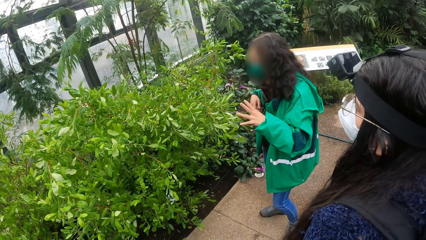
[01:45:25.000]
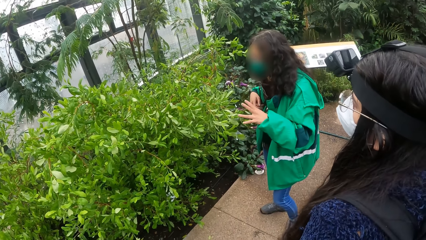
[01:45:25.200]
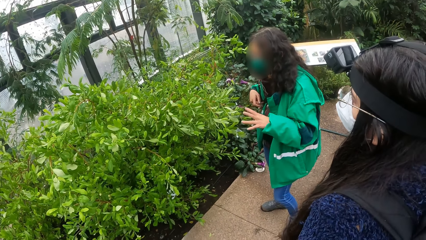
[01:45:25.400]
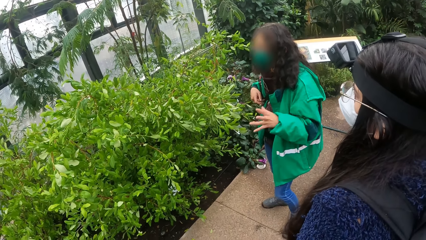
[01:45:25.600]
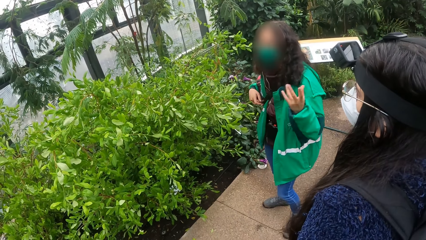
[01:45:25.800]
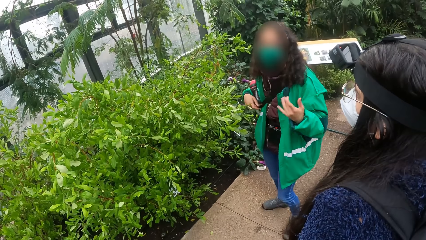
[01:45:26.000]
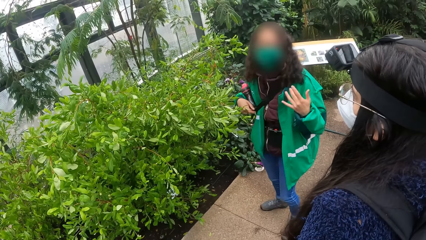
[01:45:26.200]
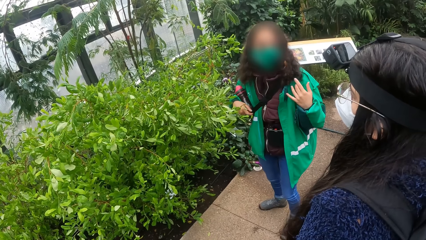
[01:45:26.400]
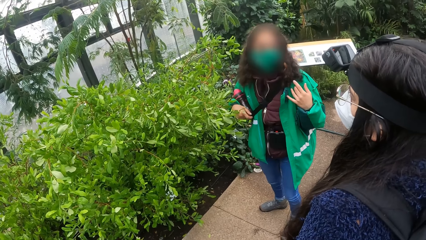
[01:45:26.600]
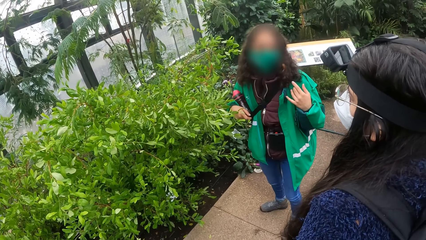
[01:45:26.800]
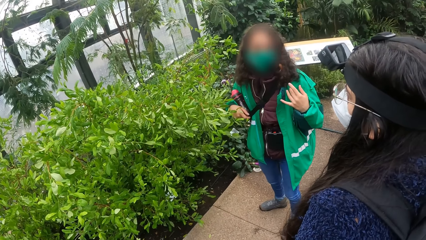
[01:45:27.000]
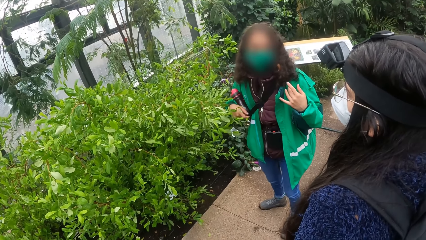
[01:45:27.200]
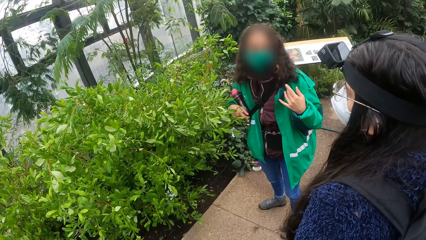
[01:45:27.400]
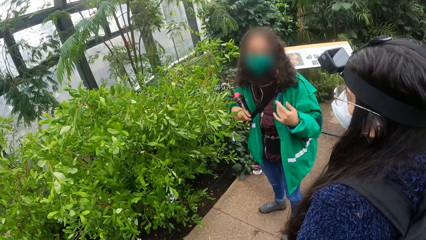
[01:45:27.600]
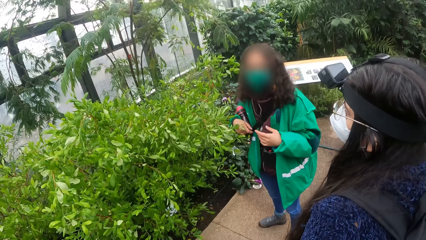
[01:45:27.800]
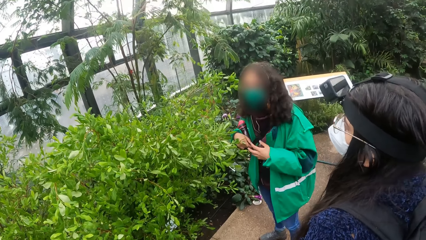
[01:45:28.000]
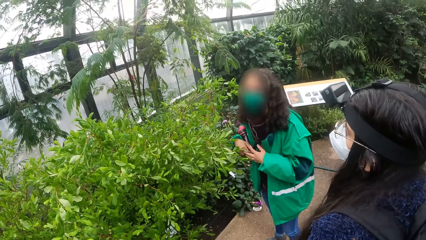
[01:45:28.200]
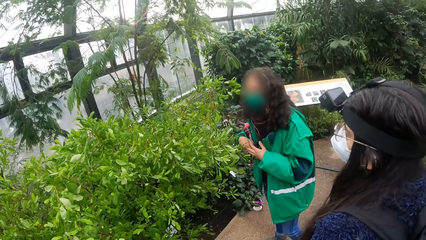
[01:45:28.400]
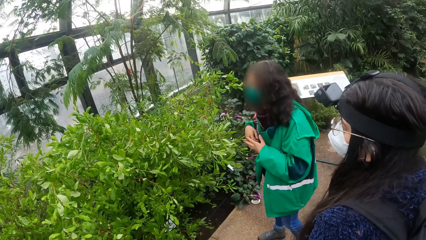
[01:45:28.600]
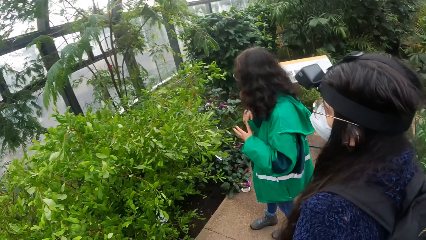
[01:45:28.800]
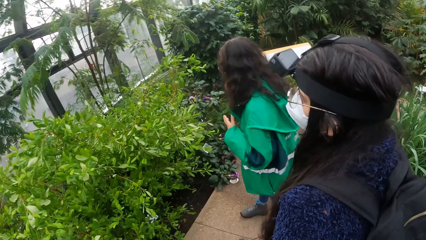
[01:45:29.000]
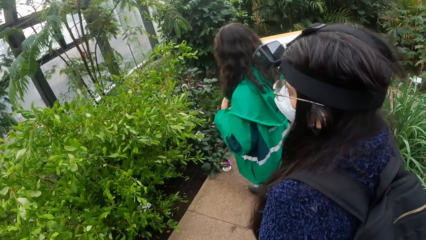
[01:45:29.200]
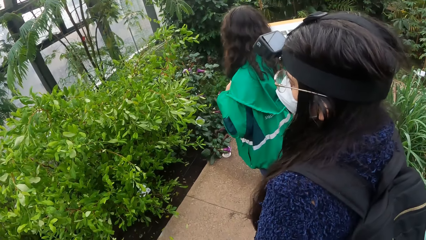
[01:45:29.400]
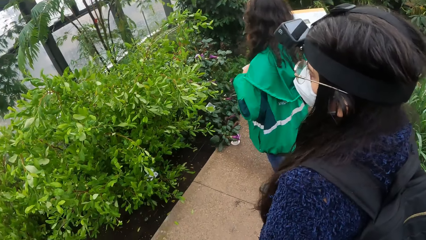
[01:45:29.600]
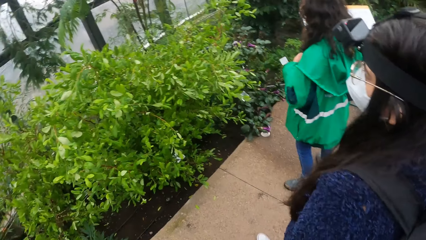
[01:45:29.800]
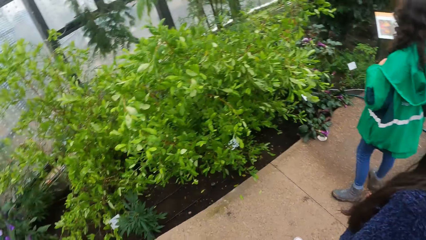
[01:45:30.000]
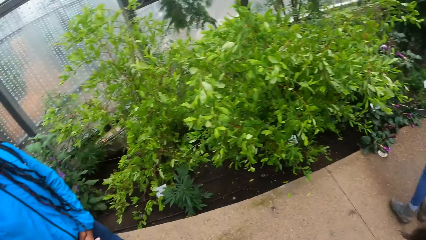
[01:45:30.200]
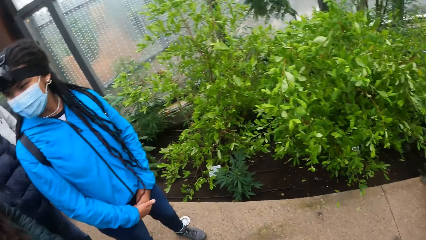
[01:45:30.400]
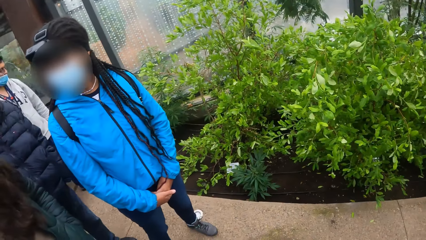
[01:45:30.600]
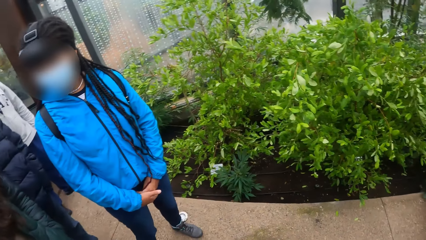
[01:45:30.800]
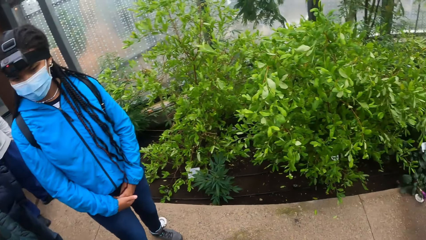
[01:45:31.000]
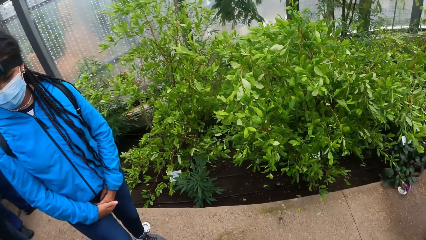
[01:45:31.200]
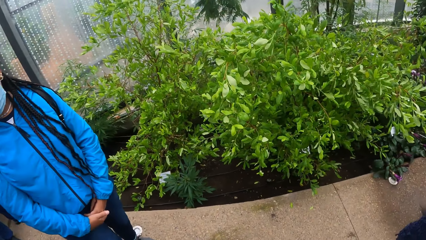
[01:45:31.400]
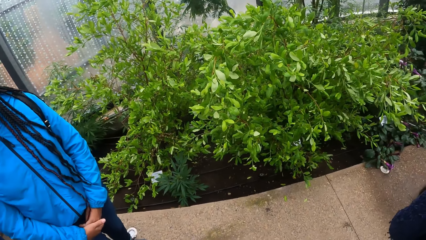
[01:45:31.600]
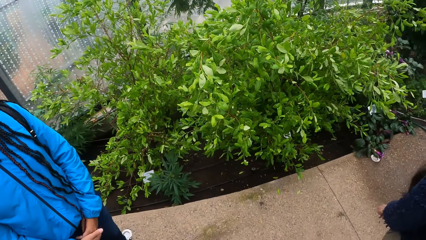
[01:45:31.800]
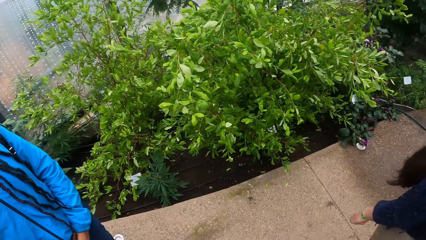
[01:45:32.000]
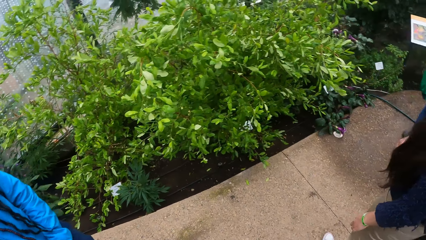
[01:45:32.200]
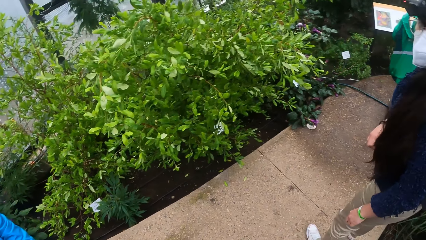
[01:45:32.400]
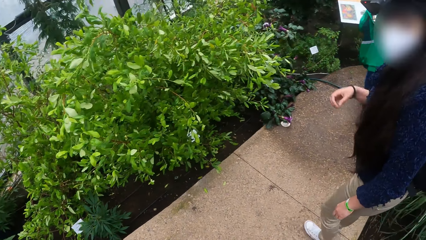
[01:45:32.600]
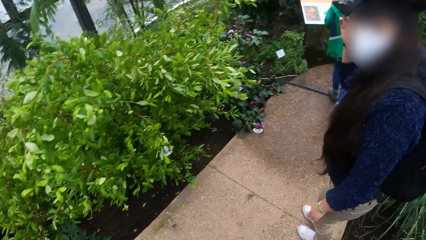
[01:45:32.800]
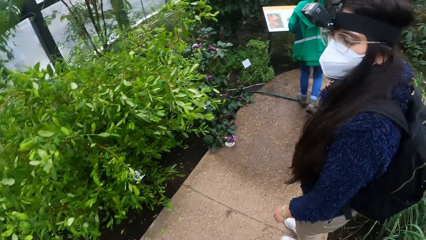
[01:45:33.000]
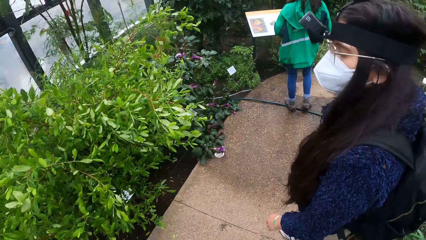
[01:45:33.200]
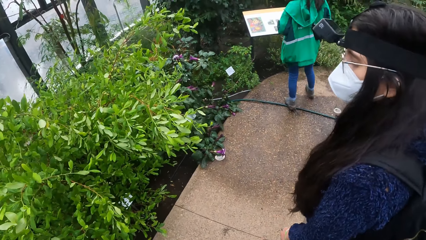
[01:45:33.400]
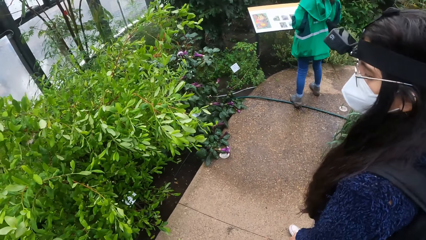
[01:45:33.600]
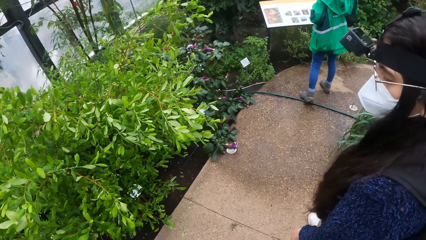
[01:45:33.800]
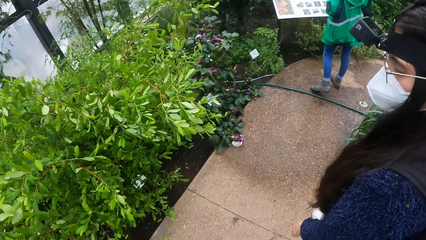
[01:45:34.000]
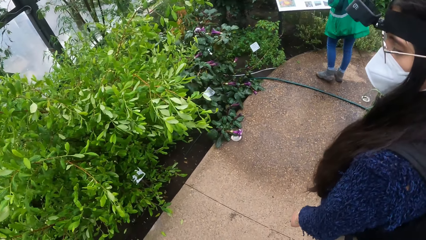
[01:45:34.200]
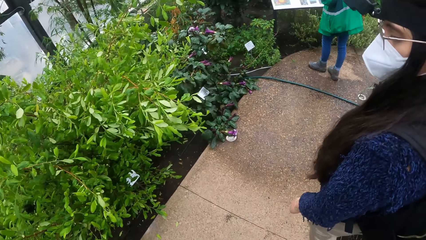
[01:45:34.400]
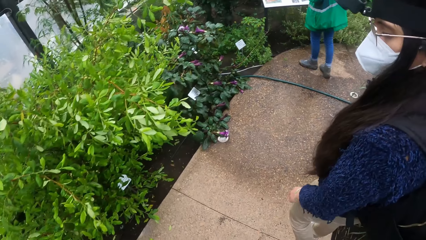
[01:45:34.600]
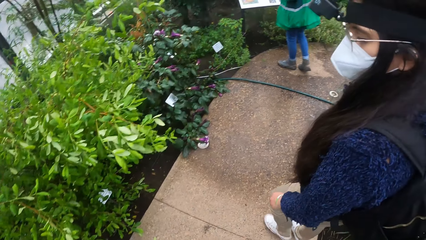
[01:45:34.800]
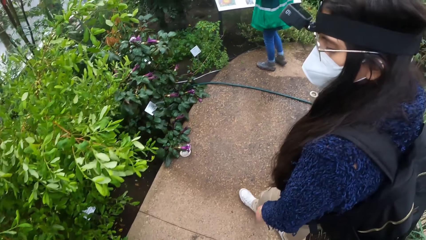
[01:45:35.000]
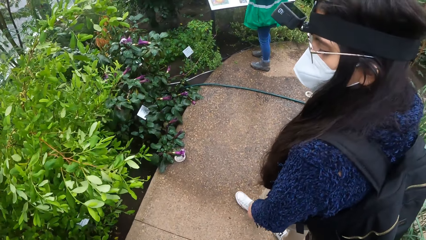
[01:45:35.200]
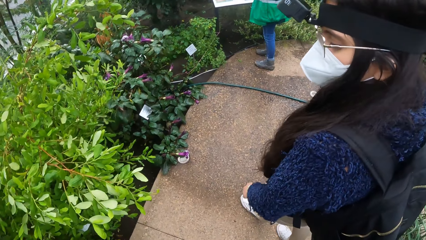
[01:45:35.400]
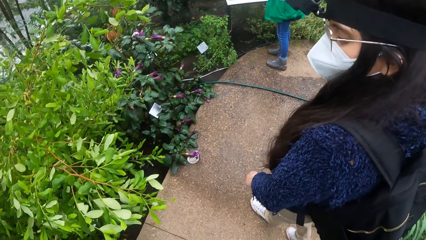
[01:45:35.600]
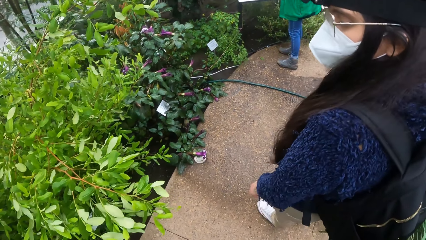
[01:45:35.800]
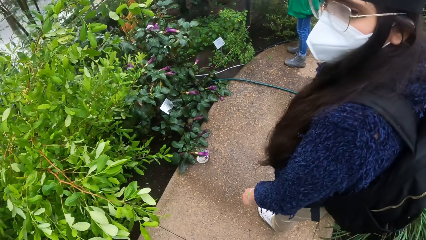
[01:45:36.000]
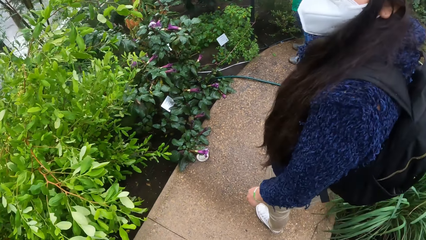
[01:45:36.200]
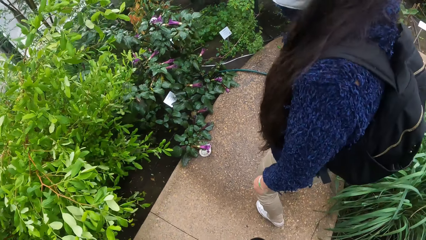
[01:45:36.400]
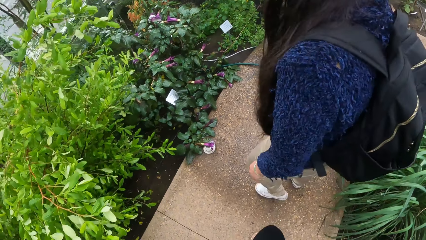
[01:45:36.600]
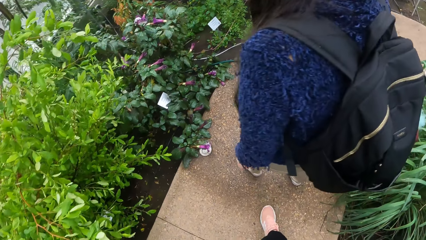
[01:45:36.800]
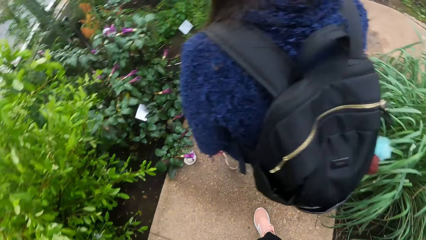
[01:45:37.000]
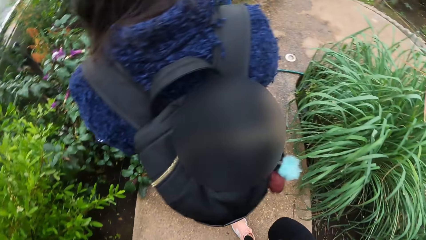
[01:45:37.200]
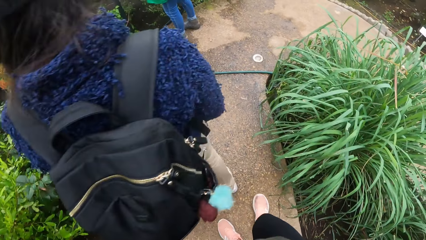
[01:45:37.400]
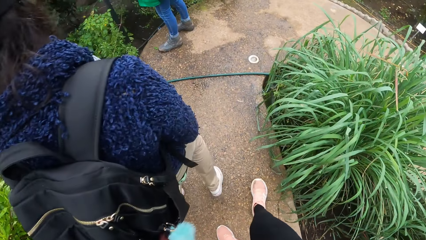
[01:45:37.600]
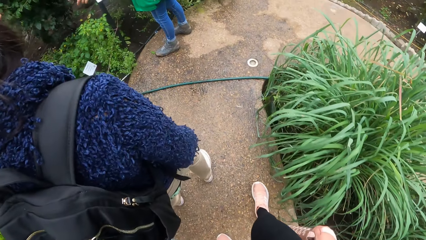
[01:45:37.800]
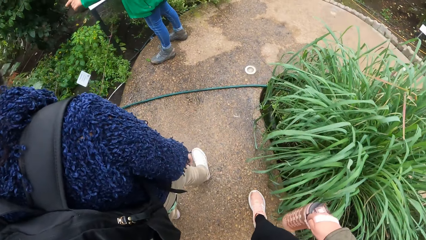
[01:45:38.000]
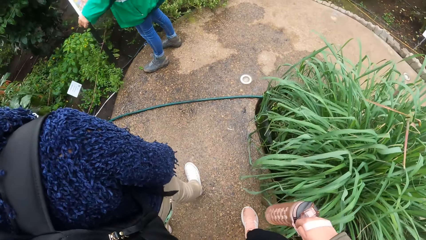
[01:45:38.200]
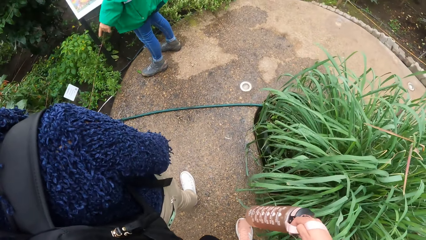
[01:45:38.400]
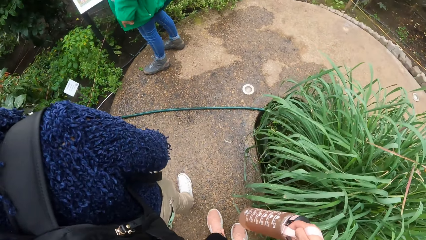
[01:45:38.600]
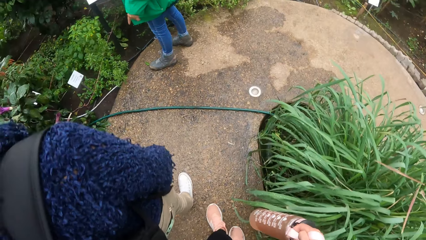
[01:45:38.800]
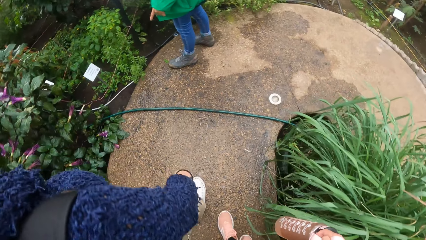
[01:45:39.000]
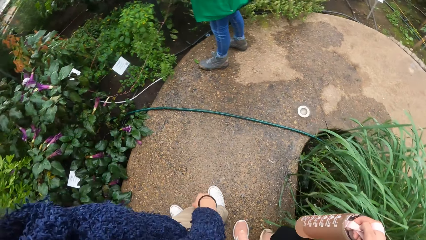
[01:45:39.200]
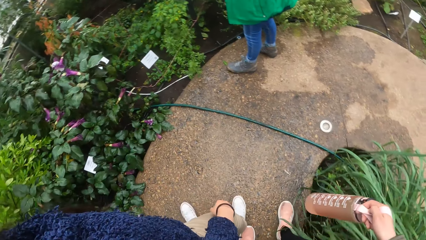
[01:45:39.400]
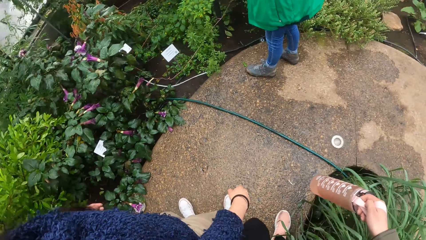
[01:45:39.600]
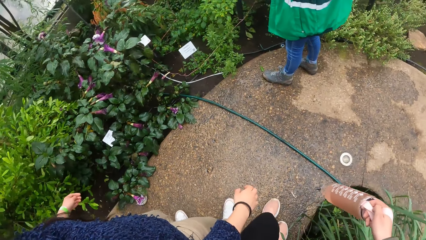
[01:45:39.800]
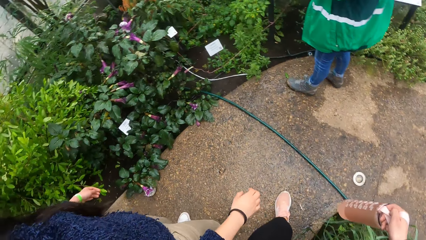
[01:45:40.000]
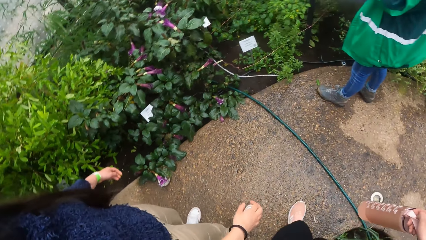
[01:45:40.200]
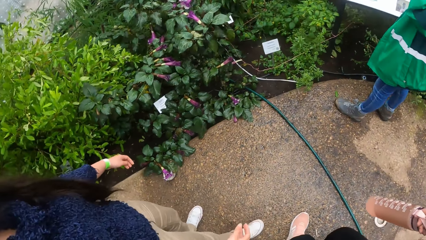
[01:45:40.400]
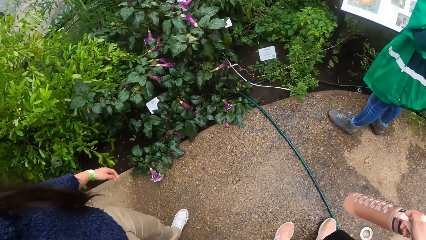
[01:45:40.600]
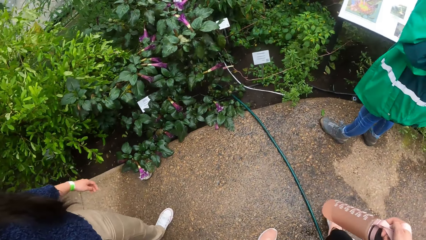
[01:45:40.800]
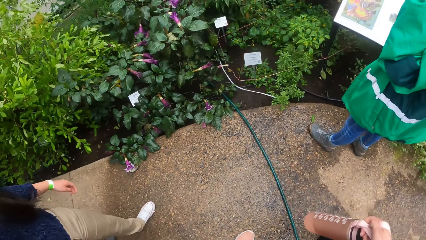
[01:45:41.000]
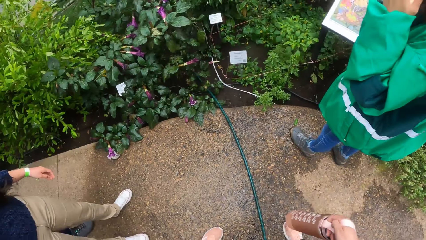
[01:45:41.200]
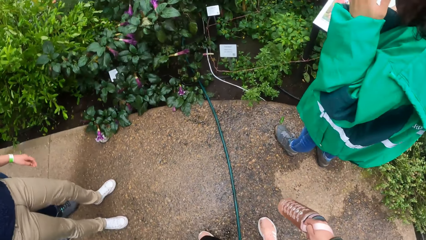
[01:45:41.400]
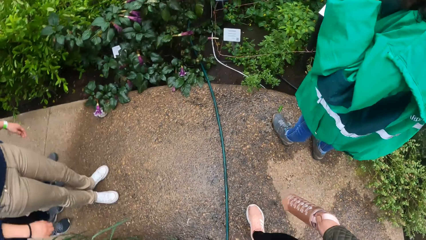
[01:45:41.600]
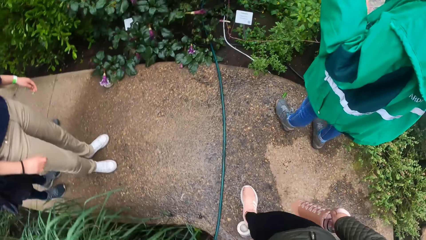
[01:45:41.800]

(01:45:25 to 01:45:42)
A woman interacts with the camera wearer. The camera wearer walks behind a man.
